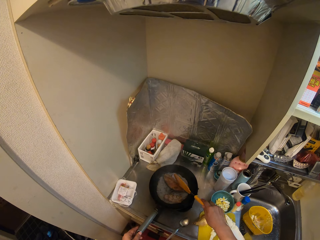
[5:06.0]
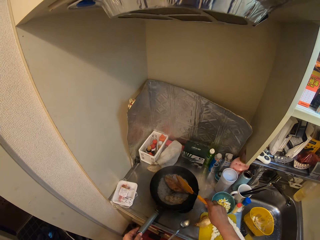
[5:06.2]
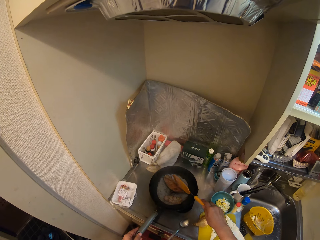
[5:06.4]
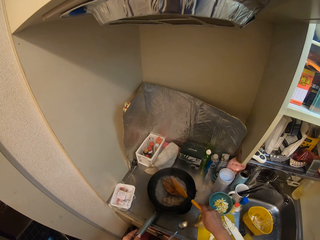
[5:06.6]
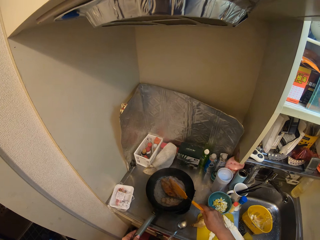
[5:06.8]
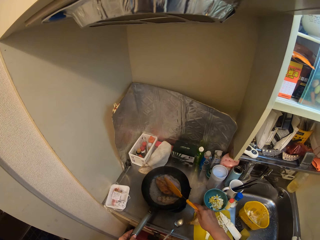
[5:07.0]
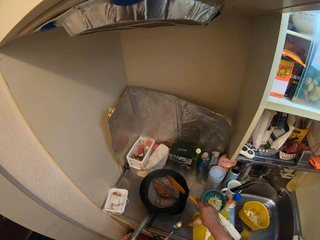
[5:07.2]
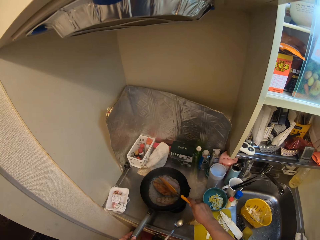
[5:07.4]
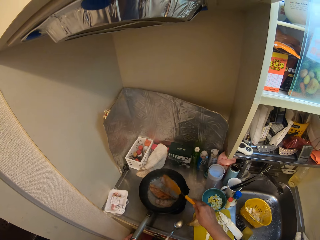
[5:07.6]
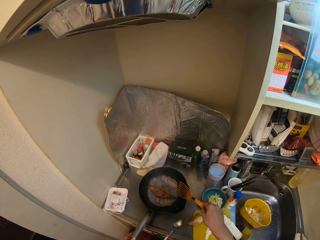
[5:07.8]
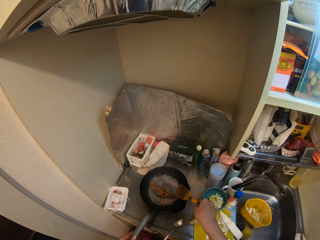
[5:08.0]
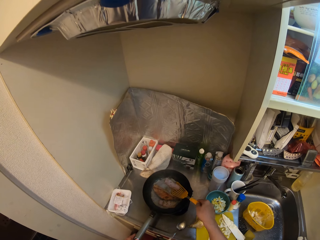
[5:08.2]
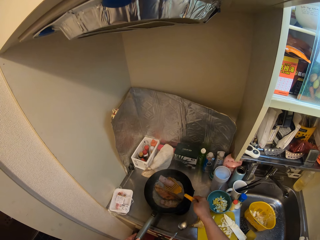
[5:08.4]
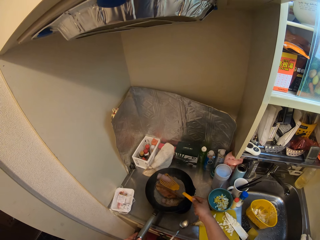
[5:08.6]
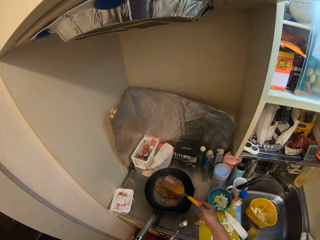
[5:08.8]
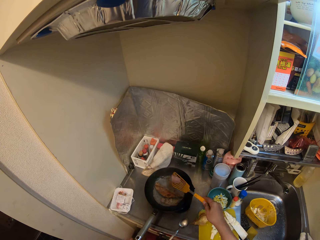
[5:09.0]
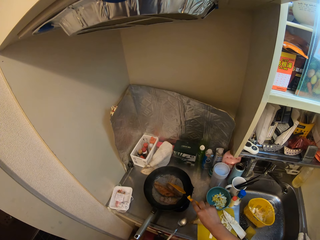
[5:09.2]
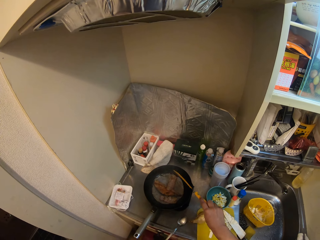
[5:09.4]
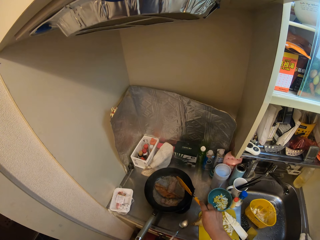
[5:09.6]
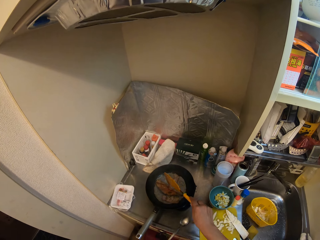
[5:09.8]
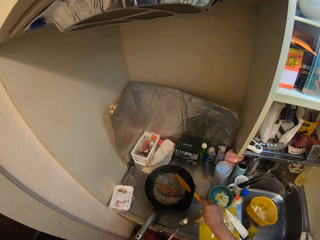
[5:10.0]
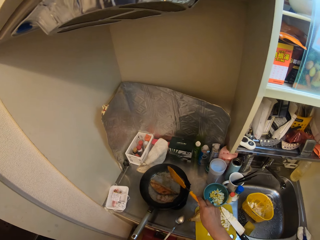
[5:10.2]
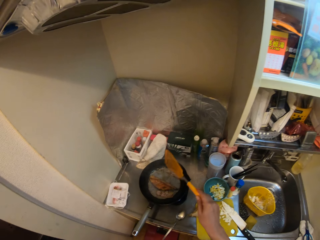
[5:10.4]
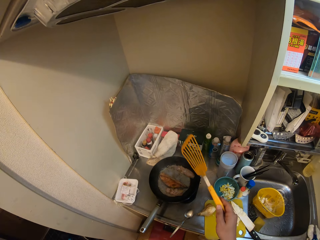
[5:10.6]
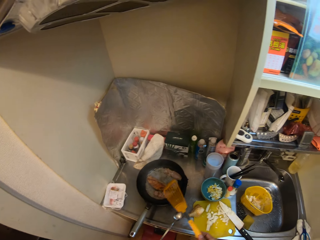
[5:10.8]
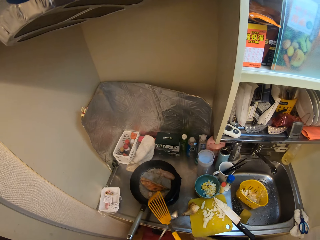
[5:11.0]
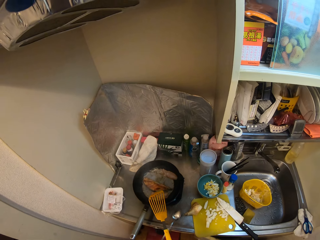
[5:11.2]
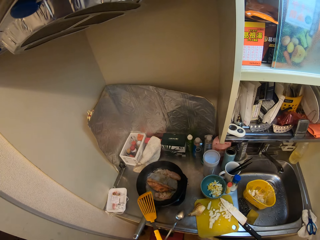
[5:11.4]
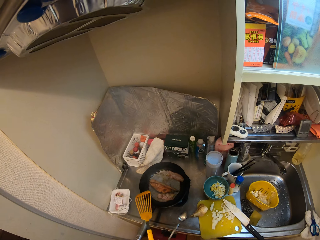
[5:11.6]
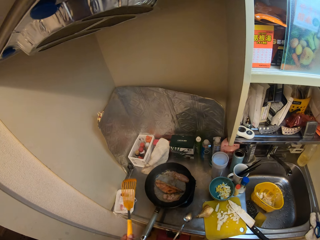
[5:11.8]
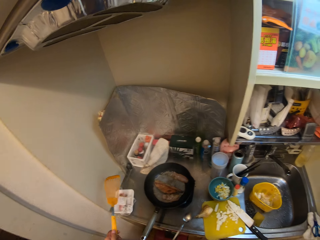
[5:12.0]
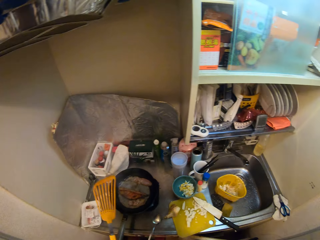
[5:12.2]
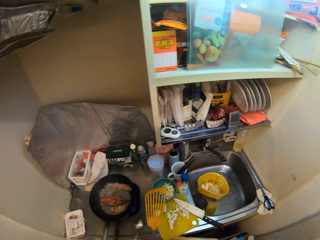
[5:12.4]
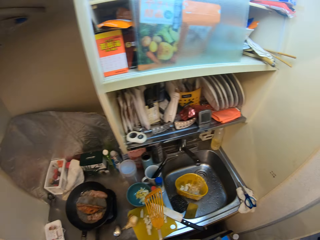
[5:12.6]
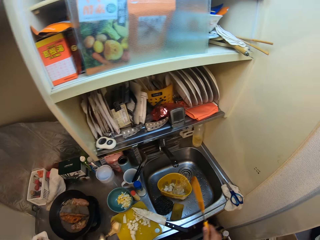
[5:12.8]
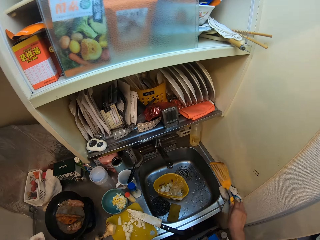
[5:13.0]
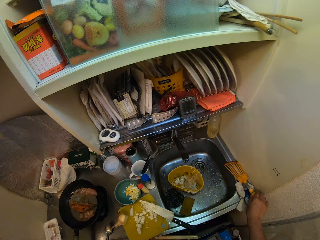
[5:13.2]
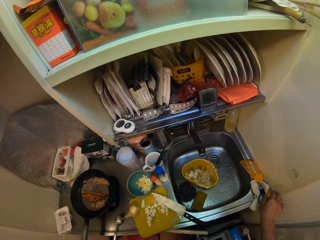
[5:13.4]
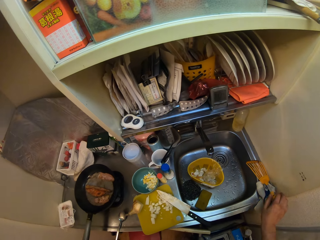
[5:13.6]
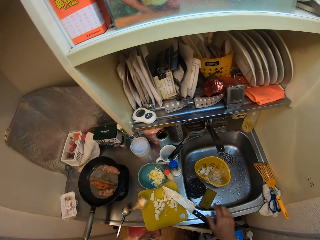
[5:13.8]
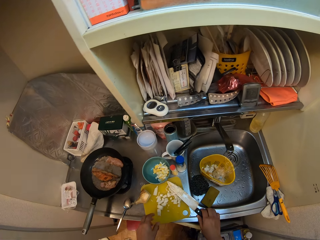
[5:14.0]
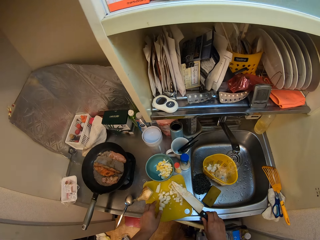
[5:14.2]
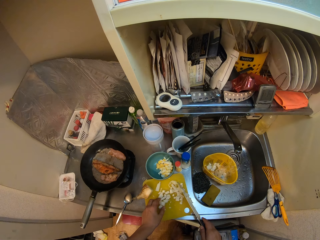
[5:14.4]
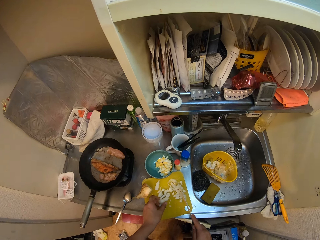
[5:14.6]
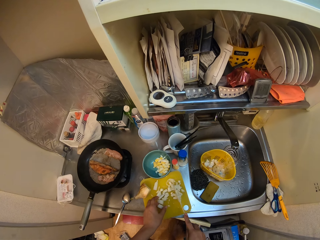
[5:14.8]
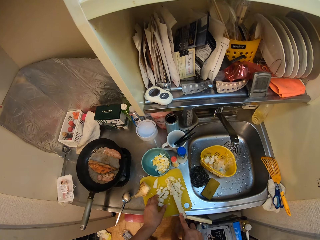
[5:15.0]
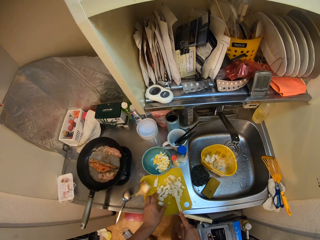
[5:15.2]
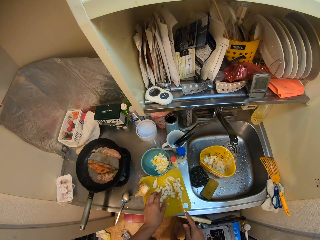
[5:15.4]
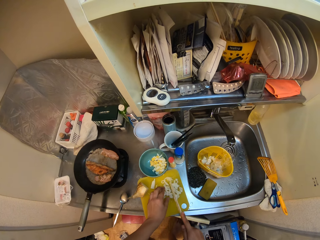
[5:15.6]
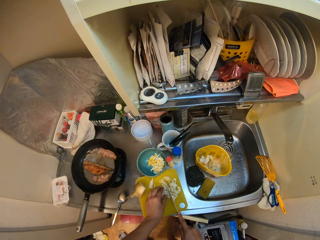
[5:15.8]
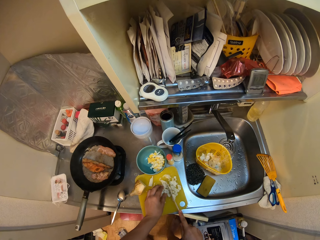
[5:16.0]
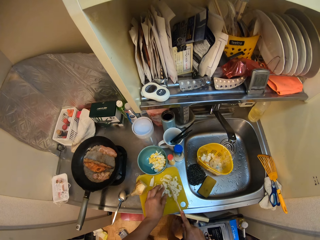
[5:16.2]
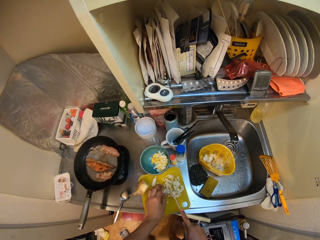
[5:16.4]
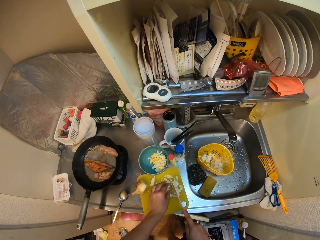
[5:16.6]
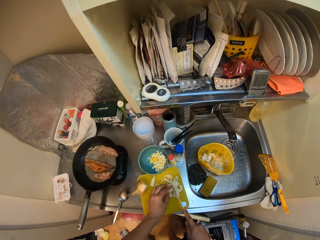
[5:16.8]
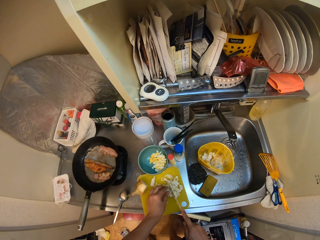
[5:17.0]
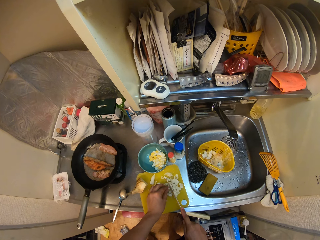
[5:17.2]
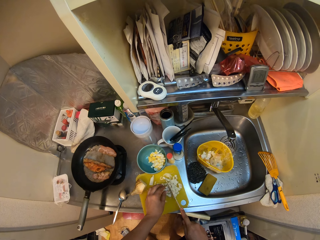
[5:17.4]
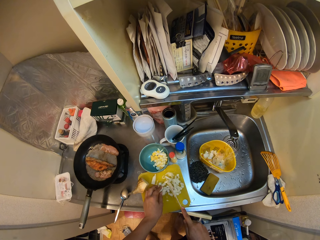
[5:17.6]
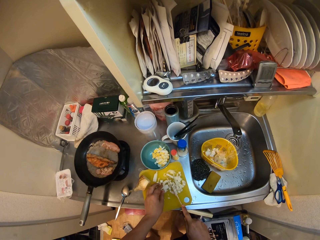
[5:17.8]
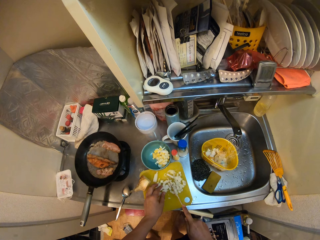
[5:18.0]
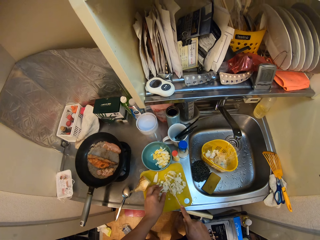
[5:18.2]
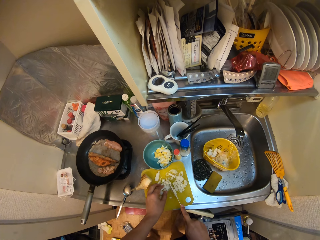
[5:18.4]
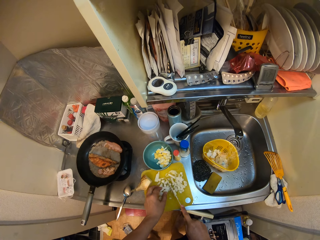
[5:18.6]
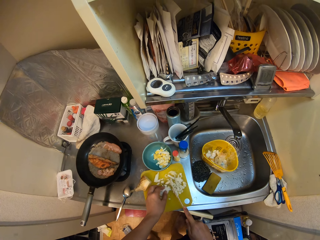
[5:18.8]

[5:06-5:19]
The camera wearer moves the fish. He turns the bacon. He exchanges the spoon to the other hand. He holds the spoon with the other hand. He puts the turner spoon on the sink. He picks up the knife from the cutting board with his right hand. He holds something. He chops the sliced potatoes on the cutting board with the knife in his right hand.

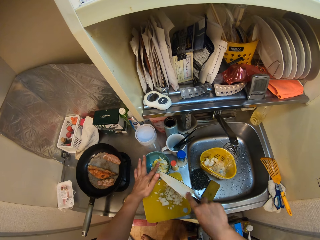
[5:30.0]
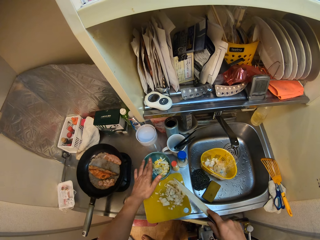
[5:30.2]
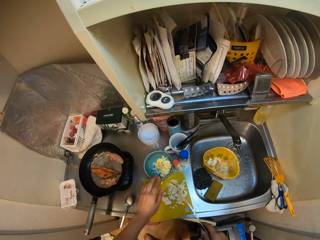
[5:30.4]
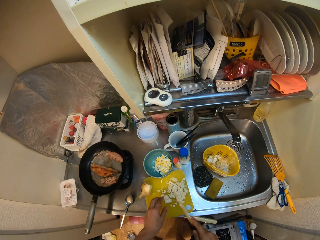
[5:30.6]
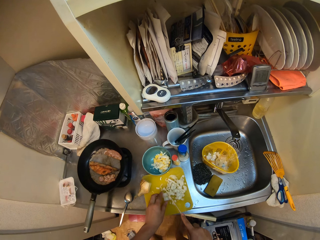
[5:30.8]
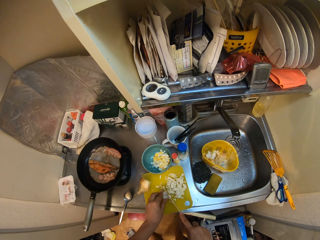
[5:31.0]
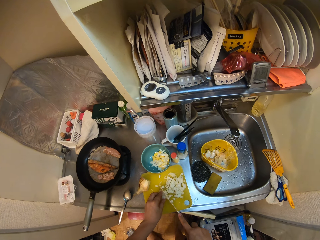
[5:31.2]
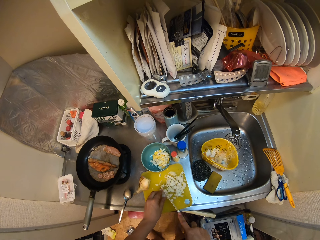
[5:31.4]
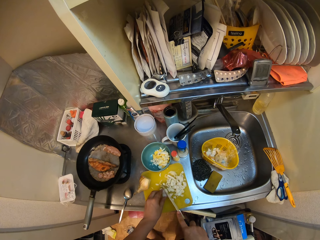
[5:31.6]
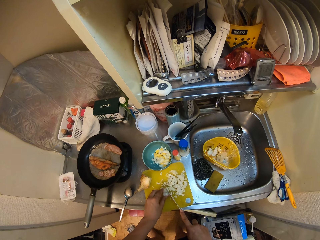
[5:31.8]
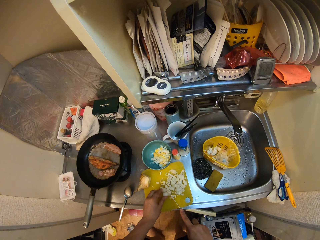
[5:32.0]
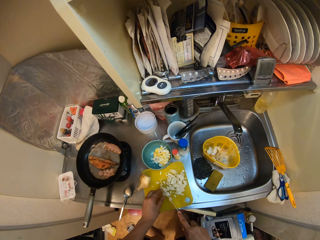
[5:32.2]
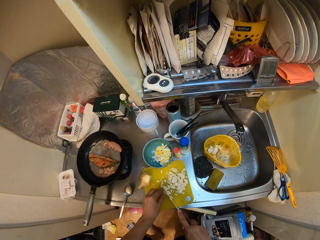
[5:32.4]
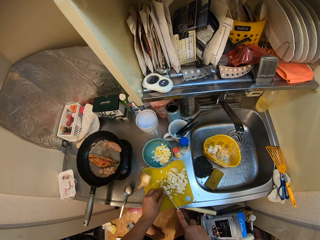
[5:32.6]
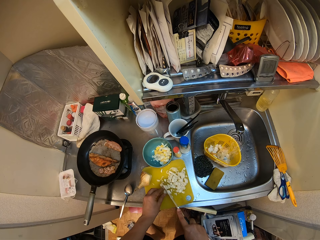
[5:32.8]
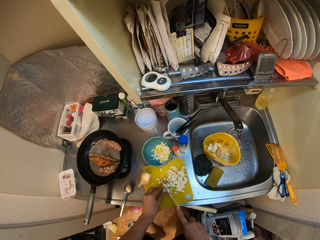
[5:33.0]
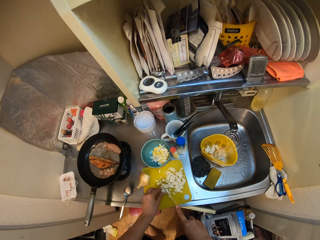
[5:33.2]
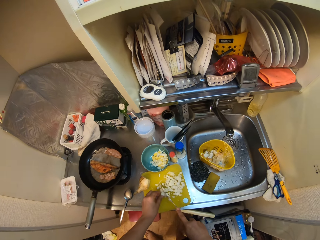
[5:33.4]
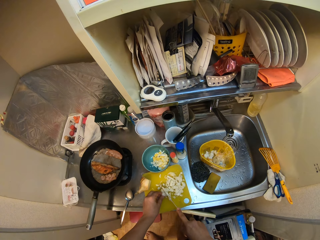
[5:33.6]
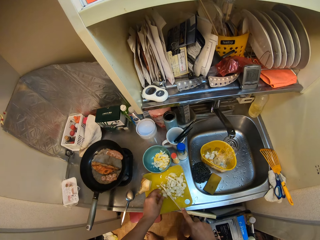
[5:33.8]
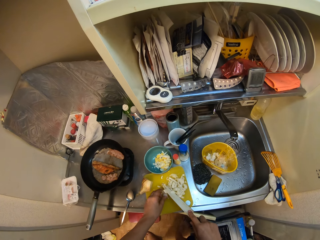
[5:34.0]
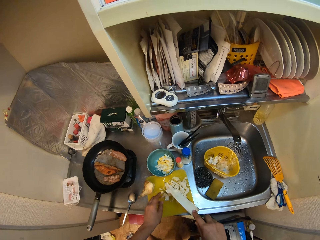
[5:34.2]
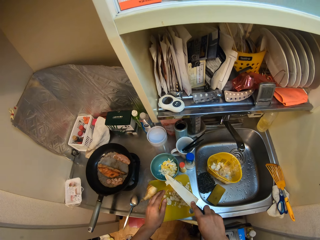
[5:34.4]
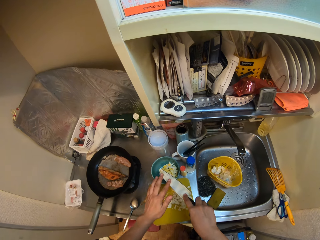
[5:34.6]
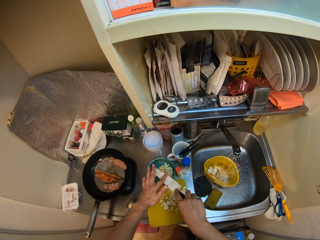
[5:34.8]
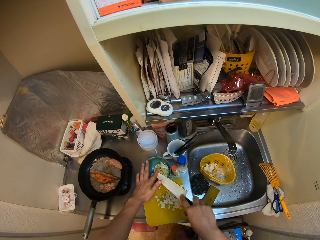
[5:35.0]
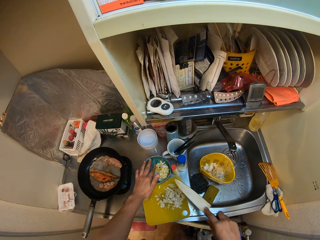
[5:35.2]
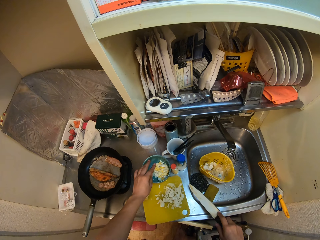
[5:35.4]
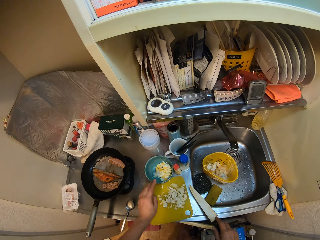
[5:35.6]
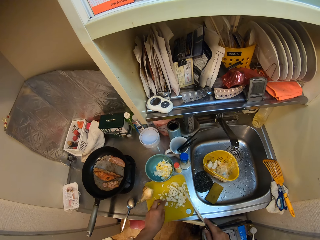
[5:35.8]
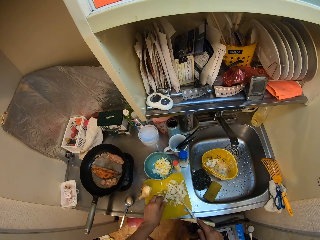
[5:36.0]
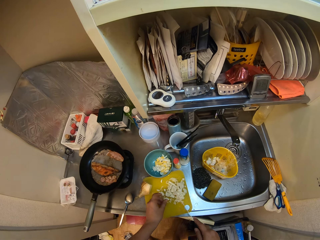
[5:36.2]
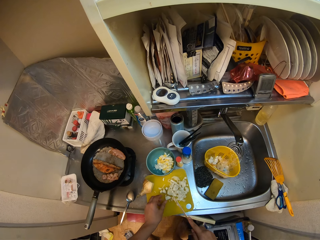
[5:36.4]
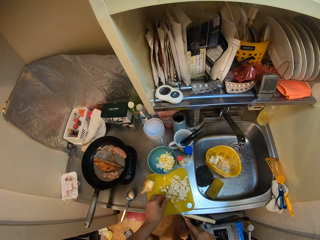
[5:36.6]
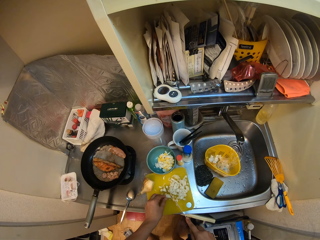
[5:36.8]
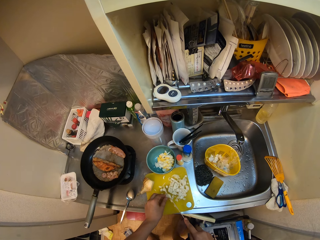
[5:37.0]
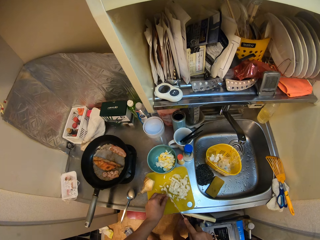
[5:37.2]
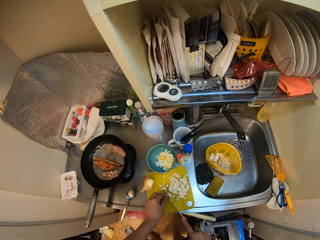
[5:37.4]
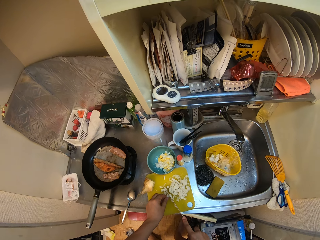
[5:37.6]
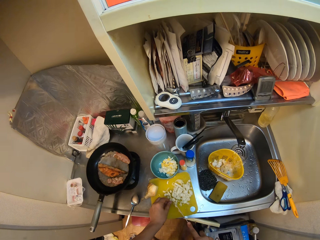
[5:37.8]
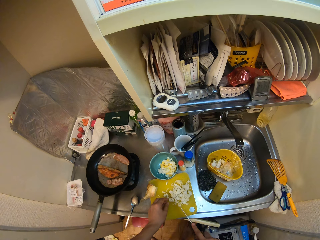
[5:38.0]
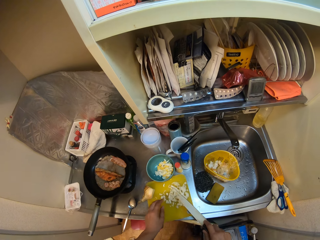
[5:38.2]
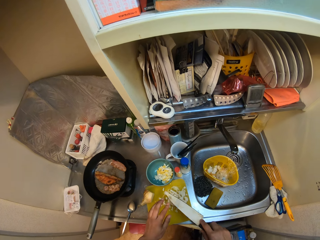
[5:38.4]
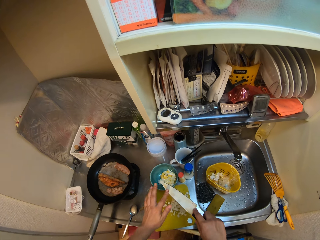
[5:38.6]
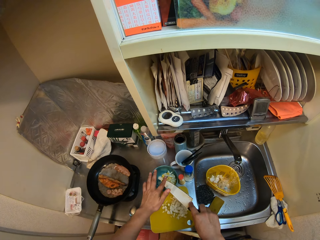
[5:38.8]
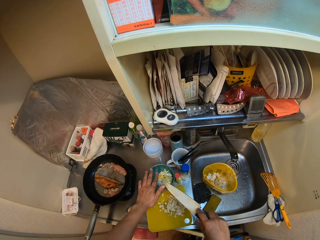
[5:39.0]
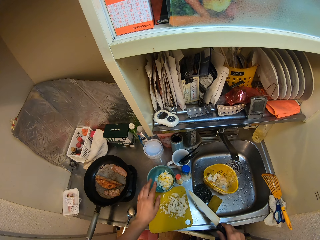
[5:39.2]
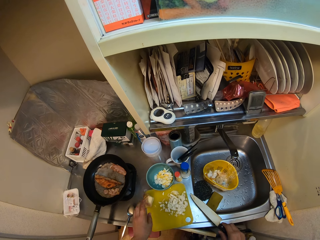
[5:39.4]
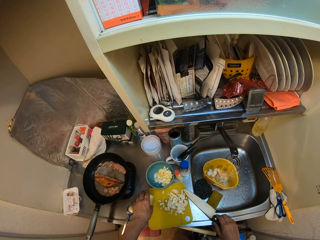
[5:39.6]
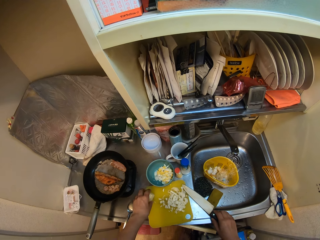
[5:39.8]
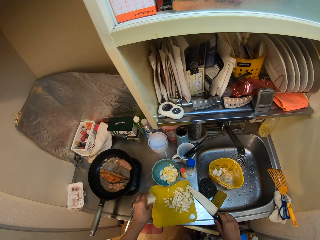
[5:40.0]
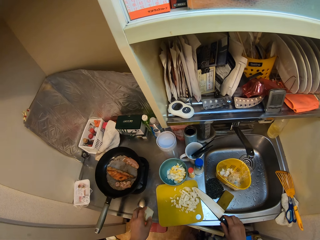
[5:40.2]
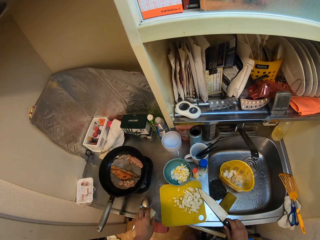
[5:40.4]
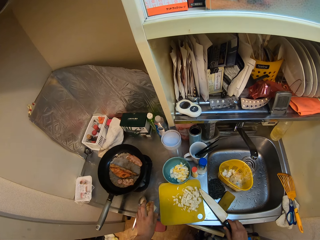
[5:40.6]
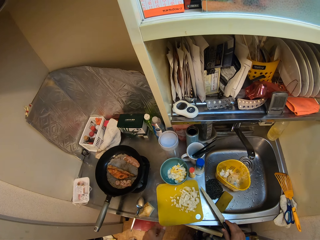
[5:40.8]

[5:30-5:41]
The camera wearer brushes off the chopped potatoes on the knife into a bowl on the table with his left hand. He chops the sliced potatoes on the cutting board with the knife in his right hand. He brushes off the chopped potatoes on the knife into the bowl on the table with his left hand. He holds something. He chops the sliced potatoes on the cutting board with the knife in his right hand. He brushes off the chopped potatoes on the knife into the bowl on the table with his left hand. He puts the knife on the sink. He picks up the potato tuber from the cutting board with his left hand.
